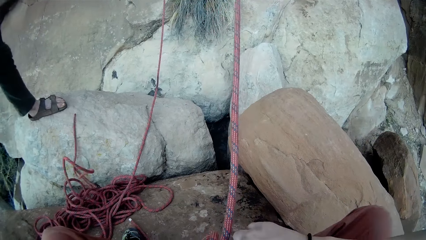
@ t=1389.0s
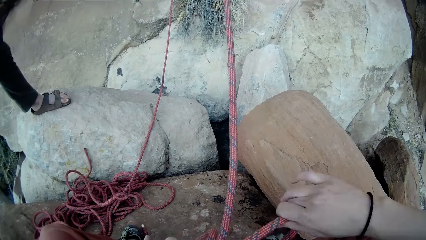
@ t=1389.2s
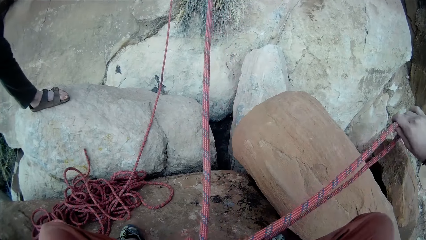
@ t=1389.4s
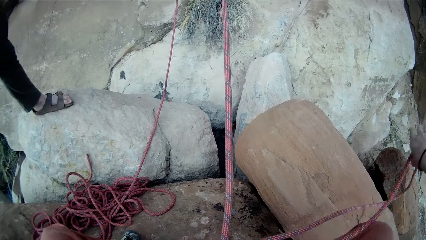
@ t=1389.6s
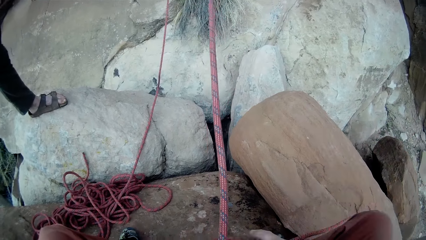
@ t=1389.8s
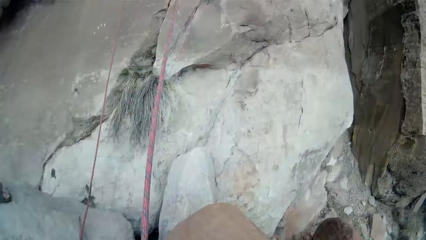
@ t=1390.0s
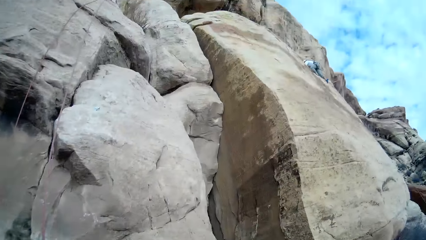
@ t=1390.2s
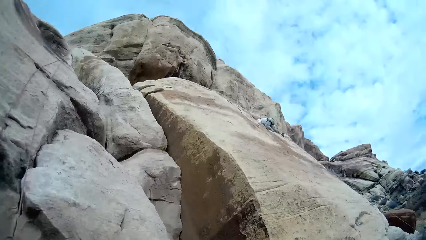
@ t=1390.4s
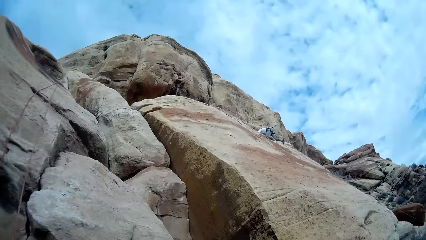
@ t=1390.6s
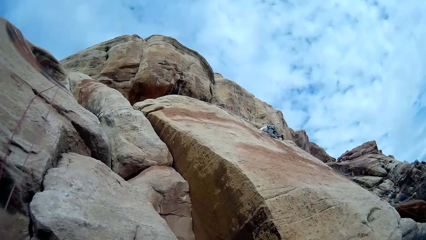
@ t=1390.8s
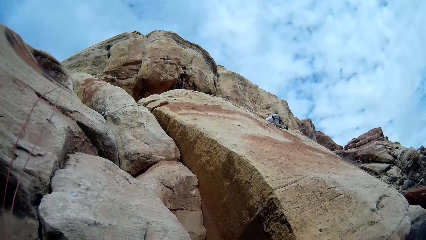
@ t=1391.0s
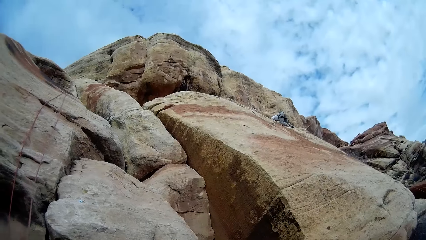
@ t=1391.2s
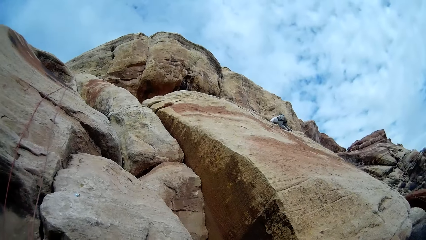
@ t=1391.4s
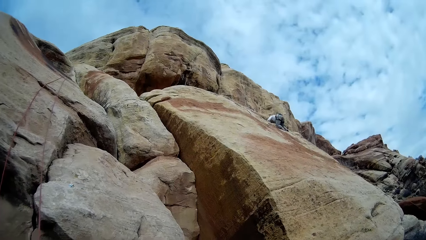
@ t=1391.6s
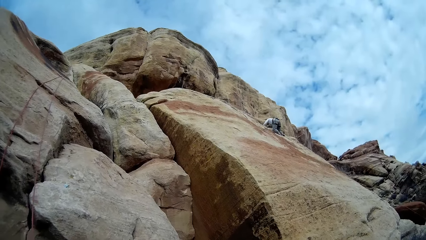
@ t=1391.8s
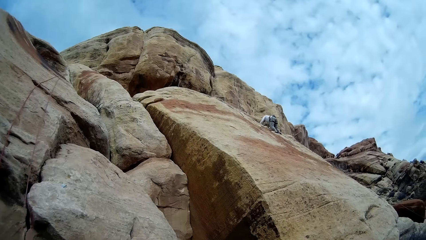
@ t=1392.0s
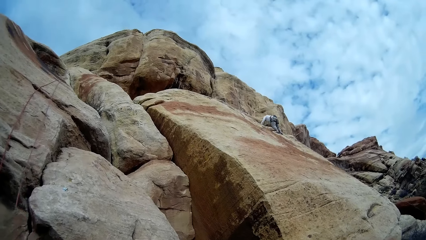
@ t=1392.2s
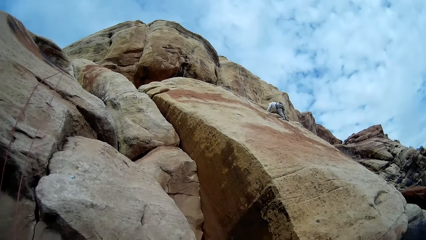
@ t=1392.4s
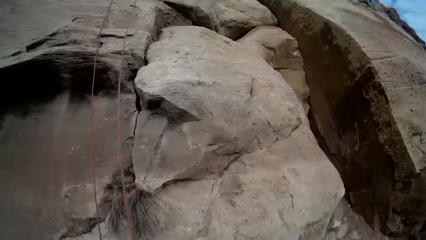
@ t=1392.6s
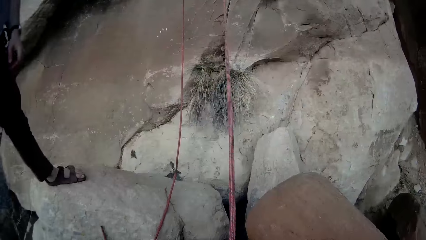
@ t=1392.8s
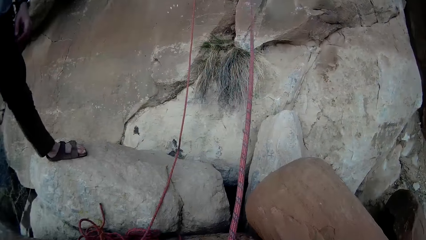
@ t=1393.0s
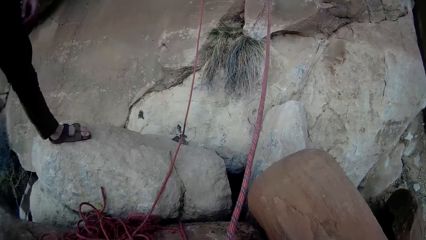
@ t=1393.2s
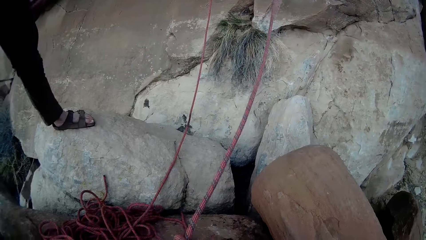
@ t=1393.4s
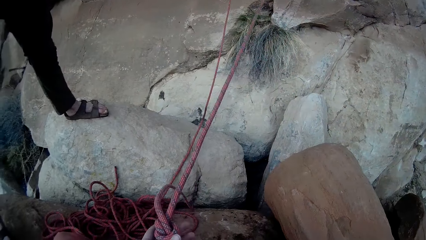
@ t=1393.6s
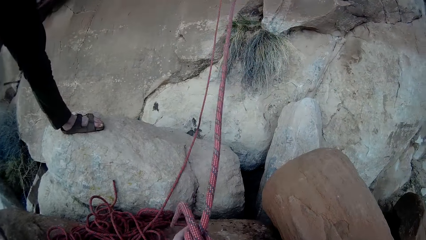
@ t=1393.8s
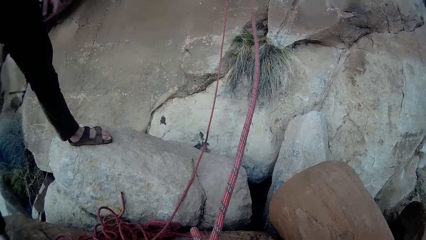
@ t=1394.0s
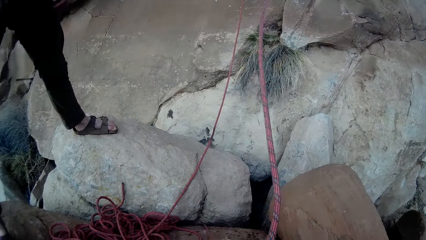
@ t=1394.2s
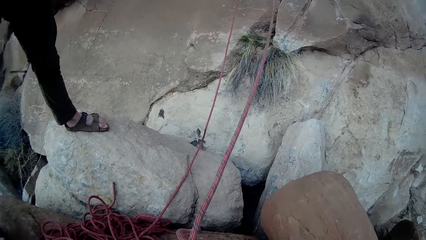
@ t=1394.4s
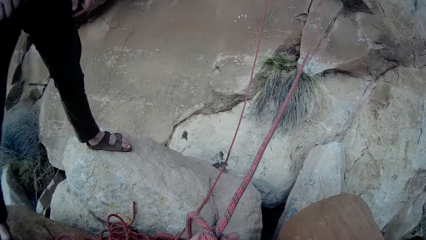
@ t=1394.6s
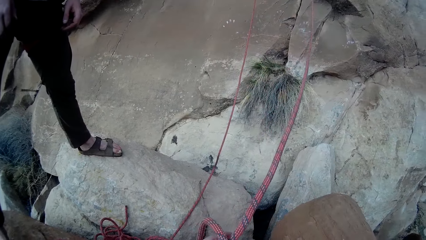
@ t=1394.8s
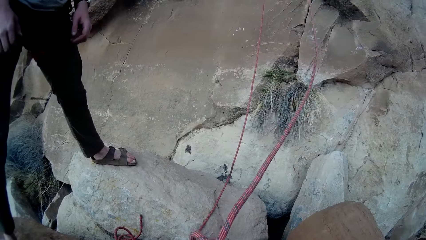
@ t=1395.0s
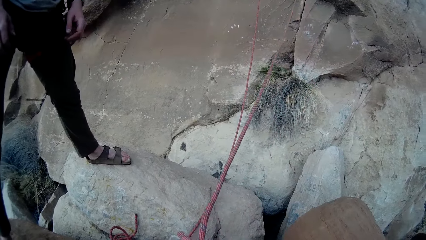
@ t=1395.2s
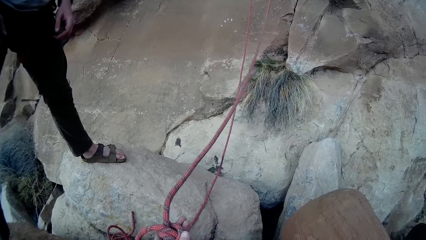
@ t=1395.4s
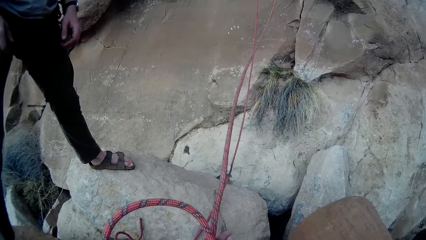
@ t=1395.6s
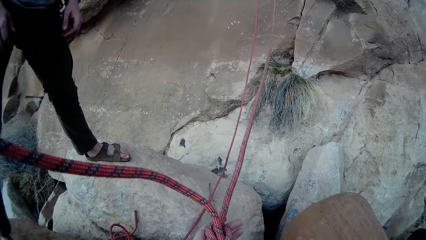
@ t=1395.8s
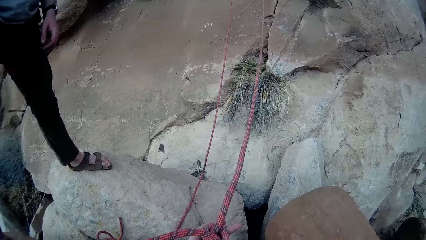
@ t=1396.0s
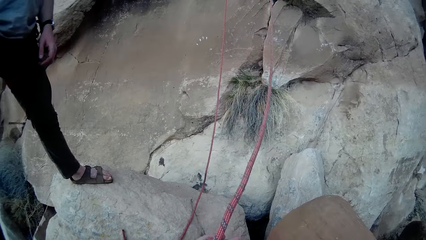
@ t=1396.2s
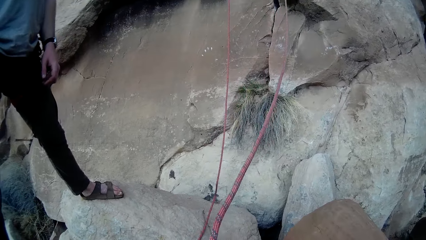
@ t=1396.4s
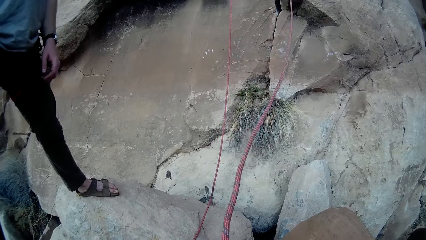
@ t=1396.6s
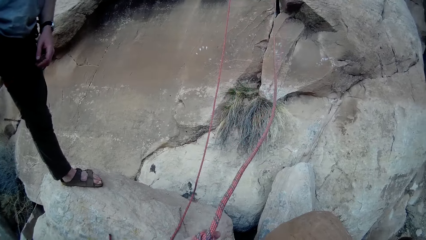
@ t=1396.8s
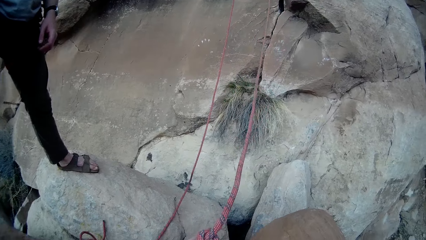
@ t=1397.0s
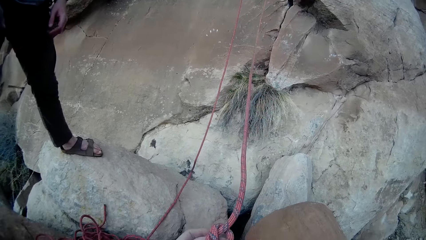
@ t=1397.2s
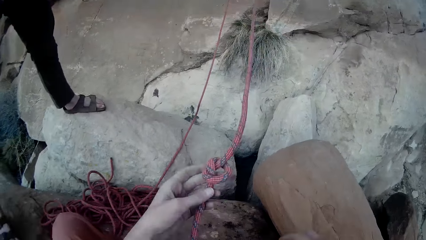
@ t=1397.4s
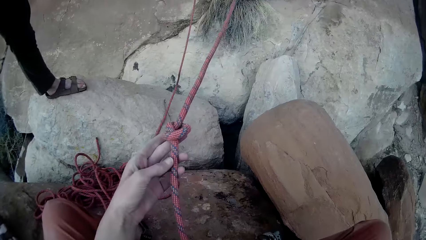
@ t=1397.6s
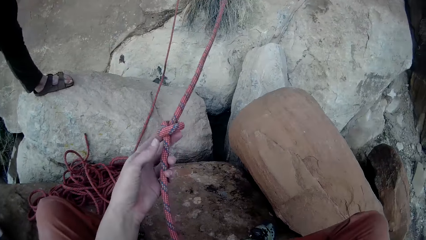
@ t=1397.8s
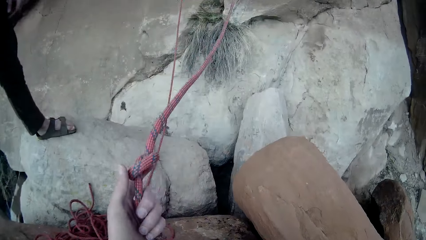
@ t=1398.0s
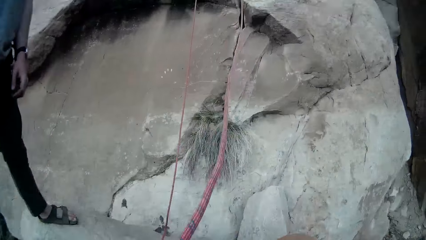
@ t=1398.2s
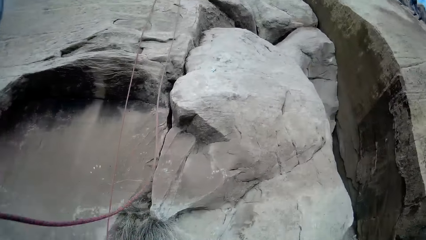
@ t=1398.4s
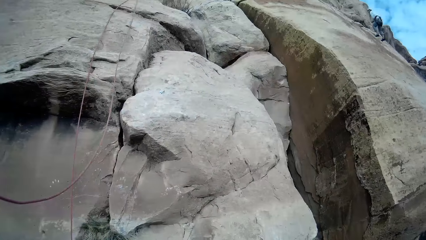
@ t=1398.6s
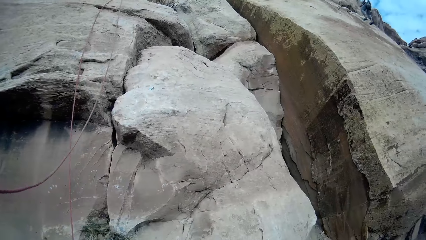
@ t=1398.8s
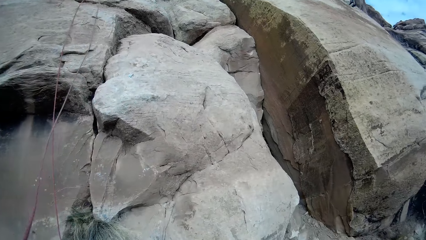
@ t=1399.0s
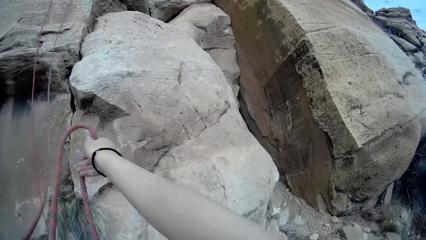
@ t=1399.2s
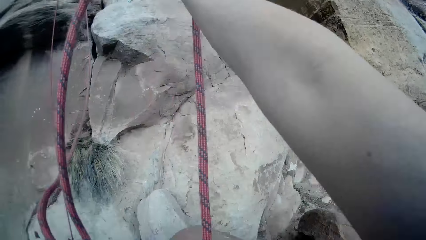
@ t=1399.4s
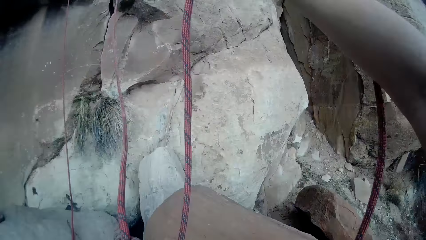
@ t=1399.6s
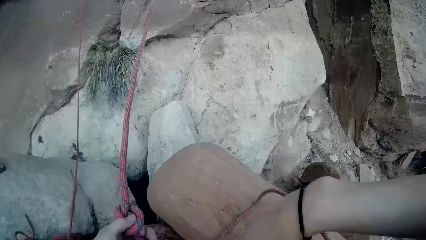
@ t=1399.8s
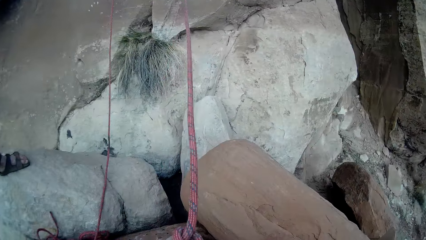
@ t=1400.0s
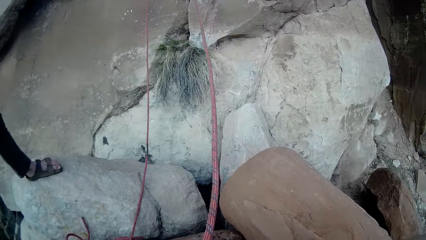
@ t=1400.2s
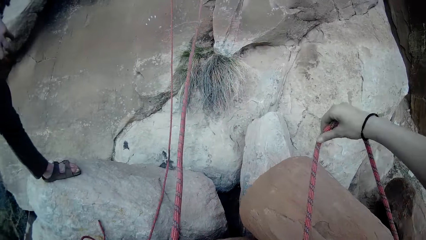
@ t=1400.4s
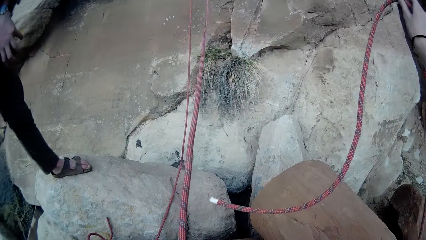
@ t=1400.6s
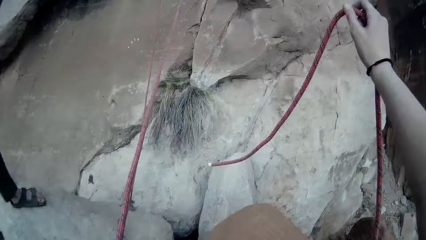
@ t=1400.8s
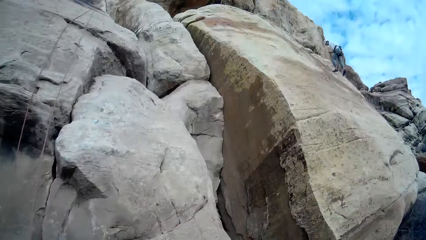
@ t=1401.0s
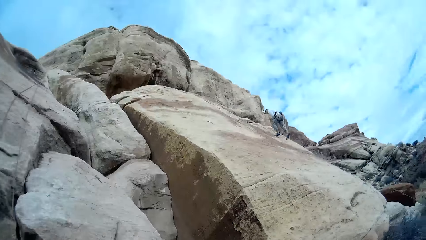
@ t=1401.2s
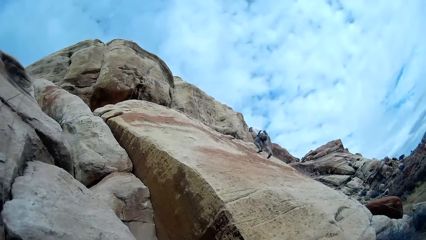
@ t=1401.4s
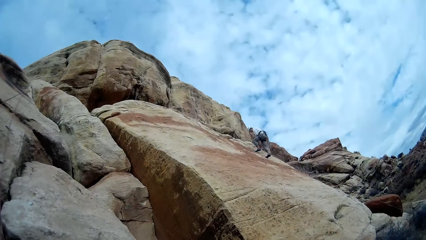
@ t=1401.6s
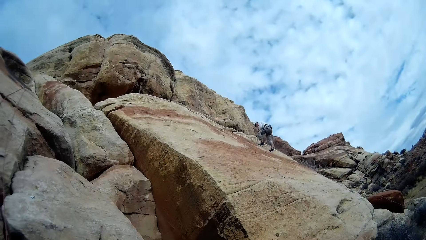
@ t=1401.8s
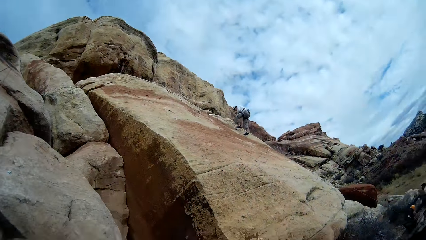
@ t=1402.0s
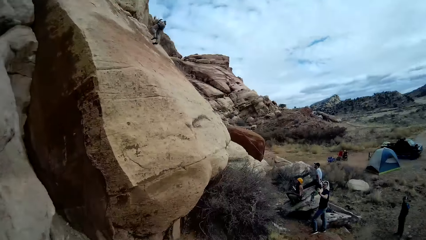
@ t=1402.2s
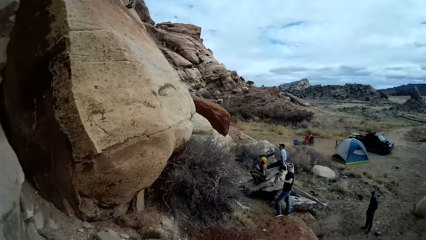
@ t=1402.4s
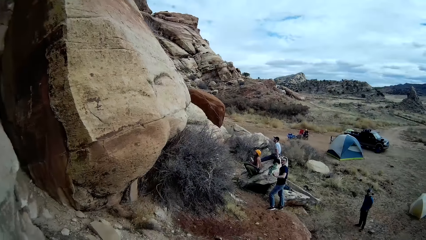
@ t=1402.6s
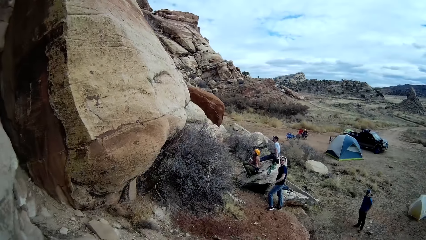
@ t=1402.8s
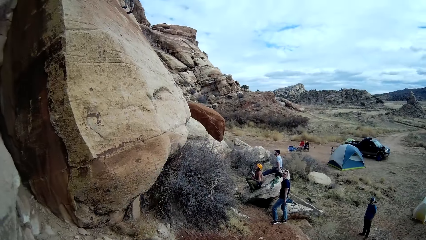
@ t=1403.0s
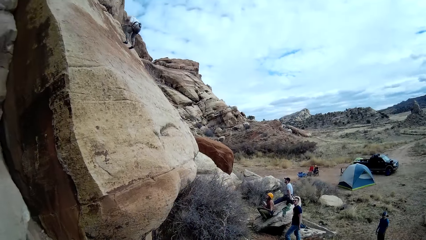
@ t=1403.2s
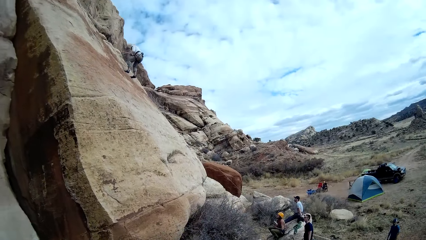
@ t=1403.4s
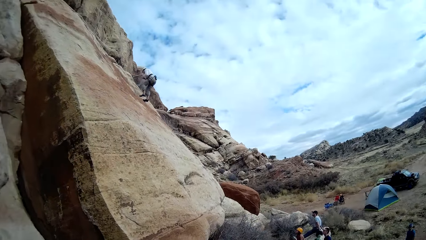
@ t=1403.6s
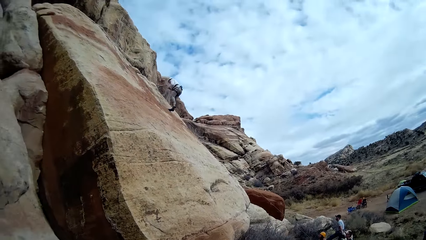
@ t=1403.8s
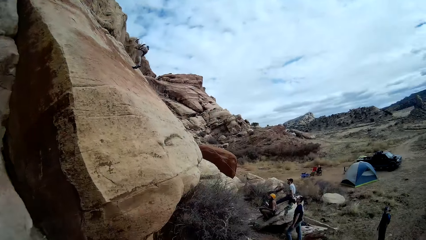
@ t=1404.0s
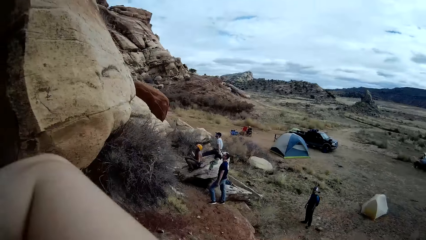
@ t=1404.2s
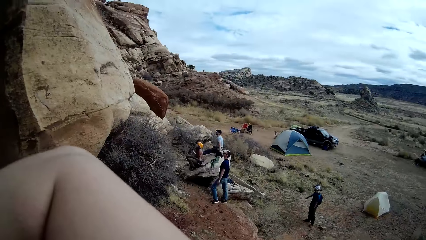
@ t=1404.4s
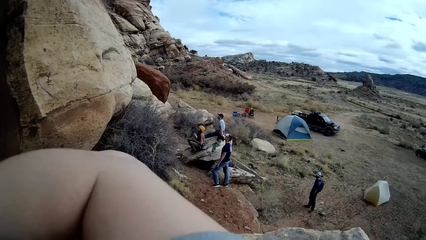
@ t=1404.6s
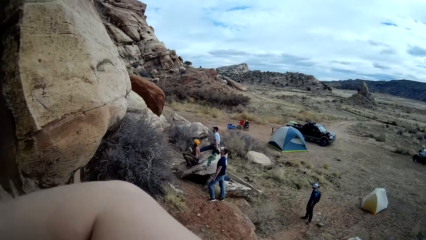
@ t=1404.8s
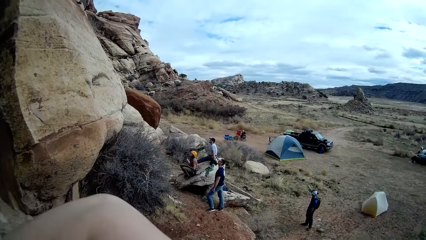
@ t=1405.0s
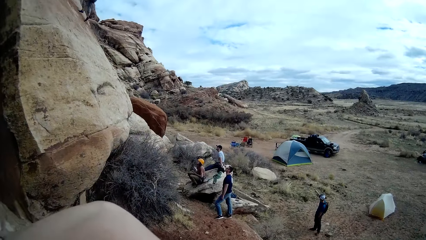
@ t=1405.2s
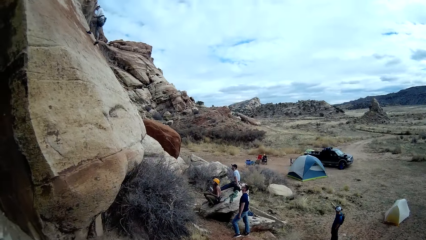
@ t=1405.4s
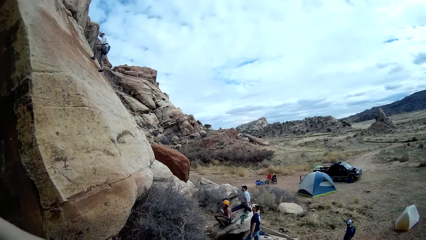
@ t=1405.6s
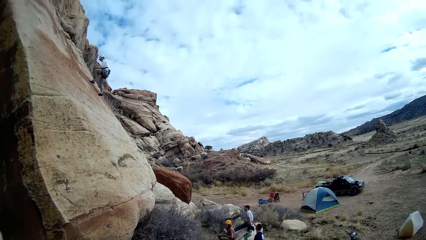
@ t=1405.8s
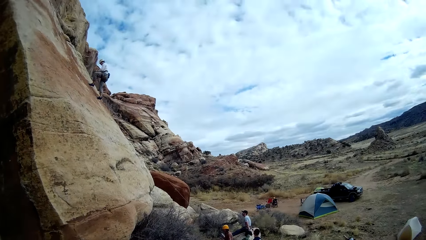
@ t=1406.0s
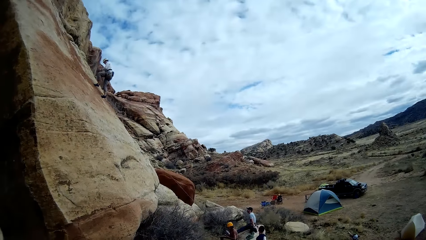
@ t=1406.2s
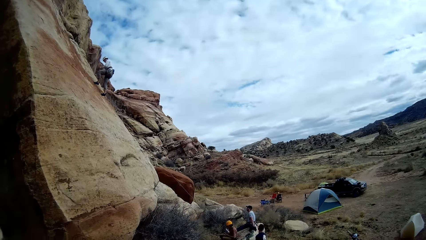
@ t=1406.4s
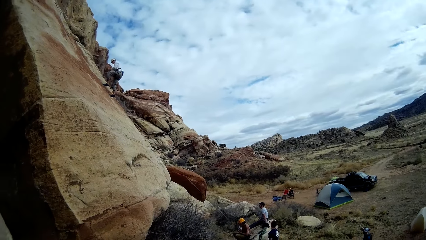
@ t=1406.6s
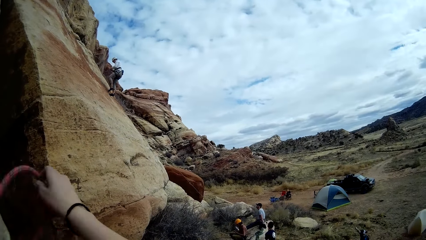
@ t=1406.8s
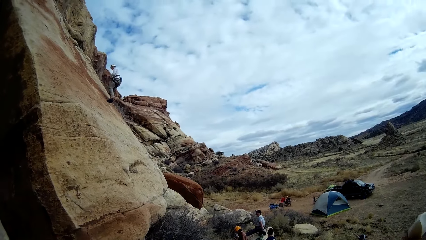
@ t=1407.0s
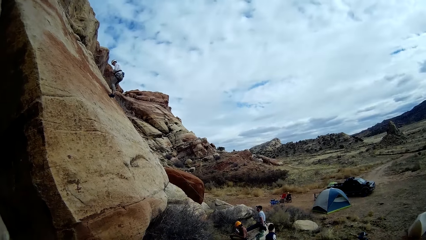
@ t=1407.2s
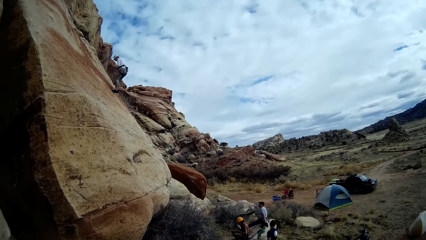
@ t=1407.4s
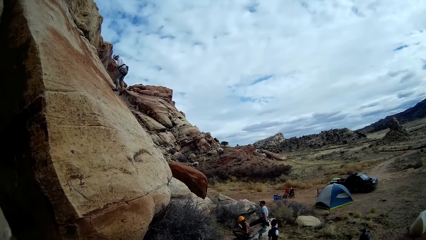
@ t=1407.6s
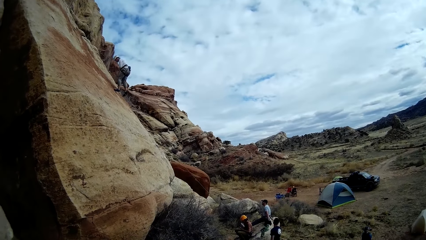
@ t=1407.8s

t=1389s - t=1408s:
The camera wearer looks up. He unties a knot on the rope. He sifts the rope. He raises his hand up. He looks right.
